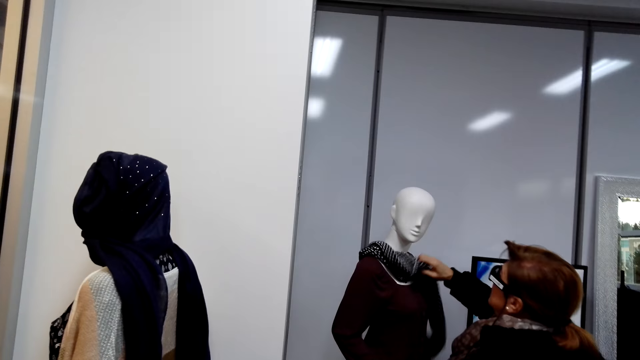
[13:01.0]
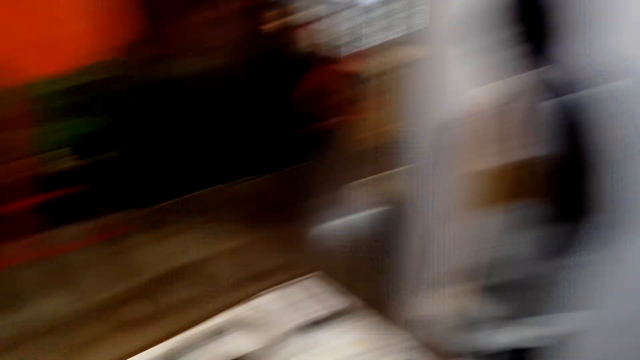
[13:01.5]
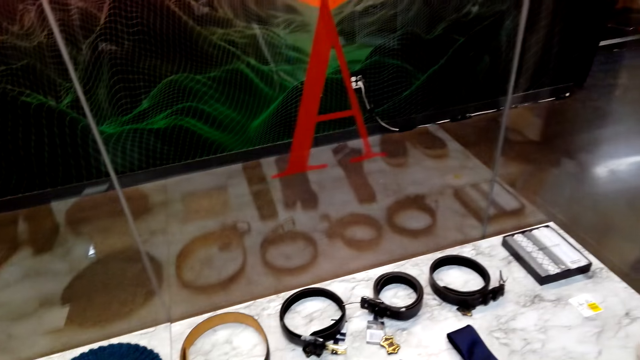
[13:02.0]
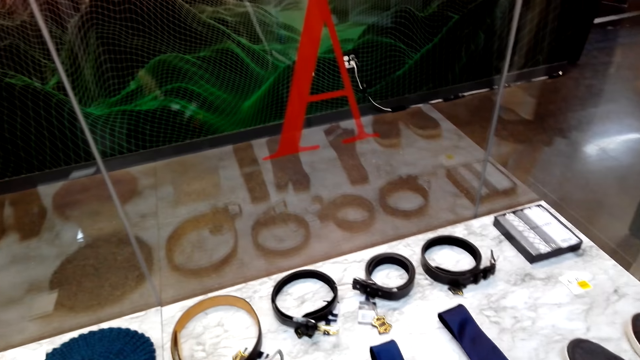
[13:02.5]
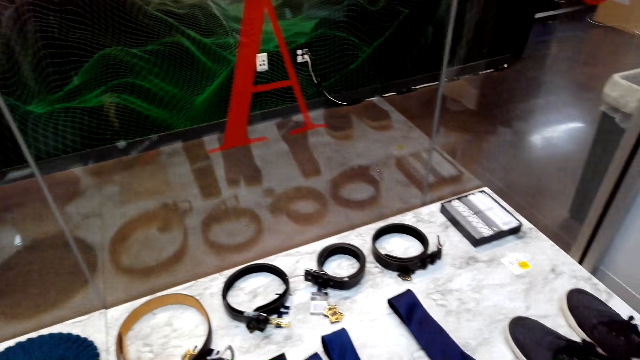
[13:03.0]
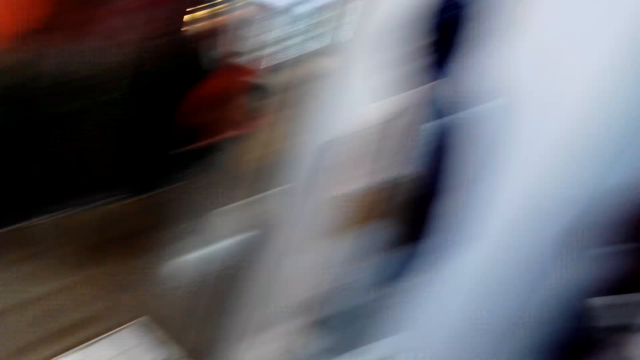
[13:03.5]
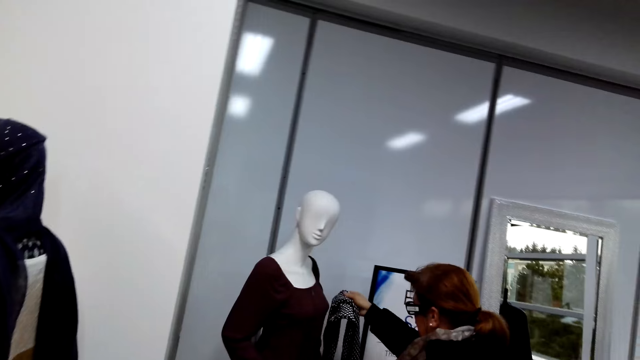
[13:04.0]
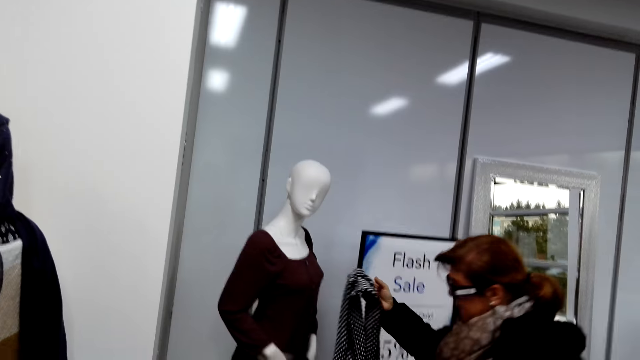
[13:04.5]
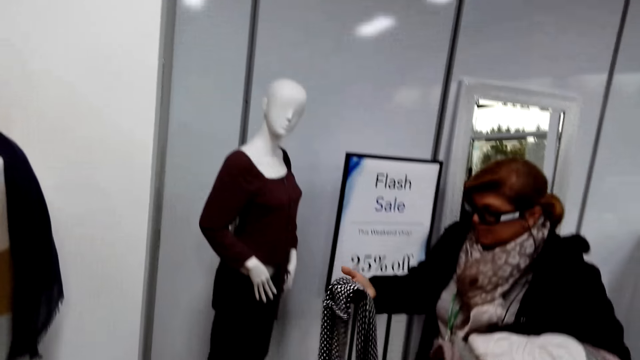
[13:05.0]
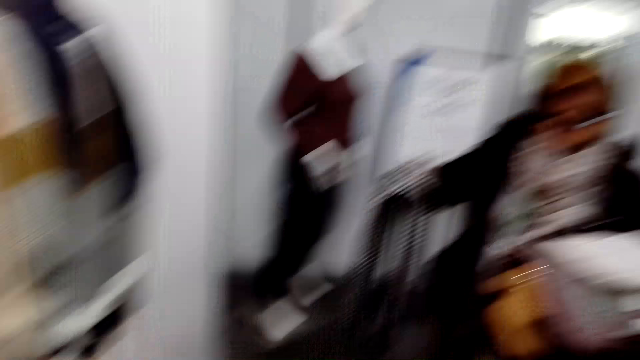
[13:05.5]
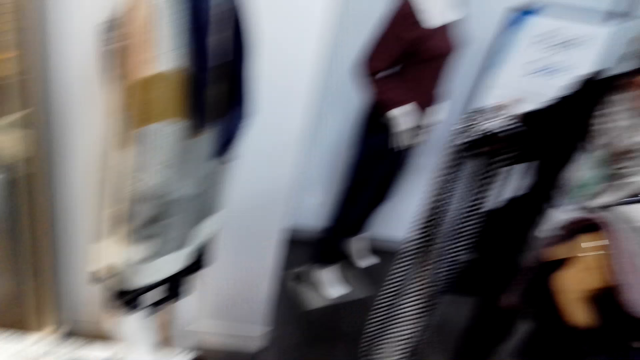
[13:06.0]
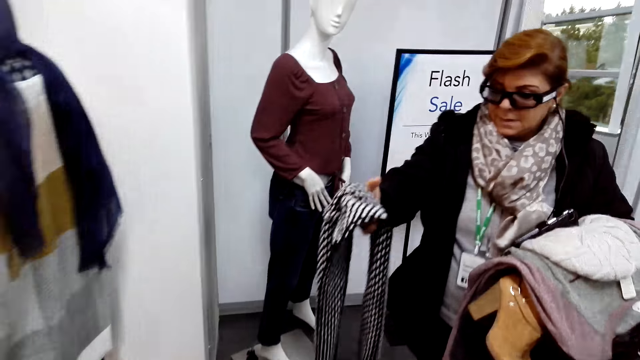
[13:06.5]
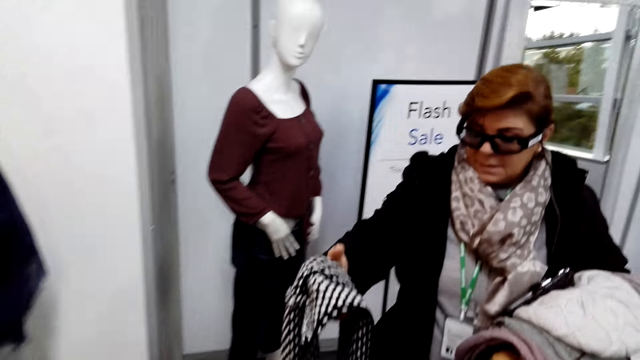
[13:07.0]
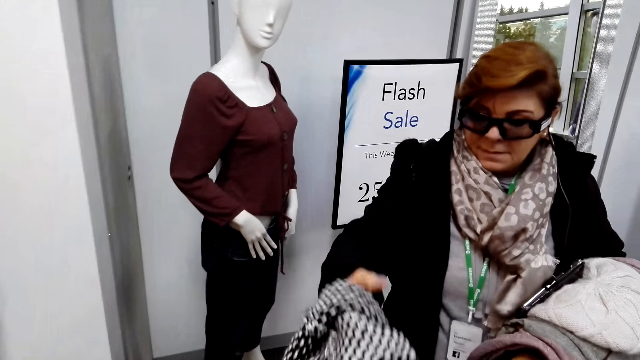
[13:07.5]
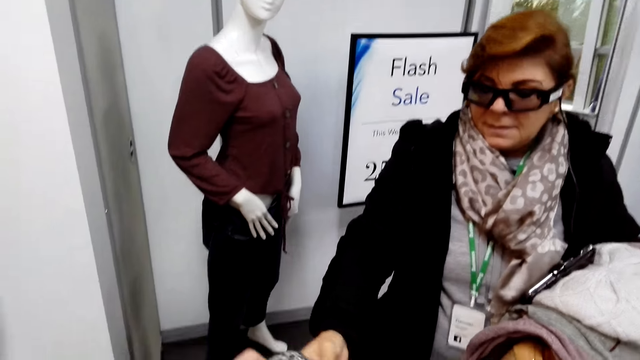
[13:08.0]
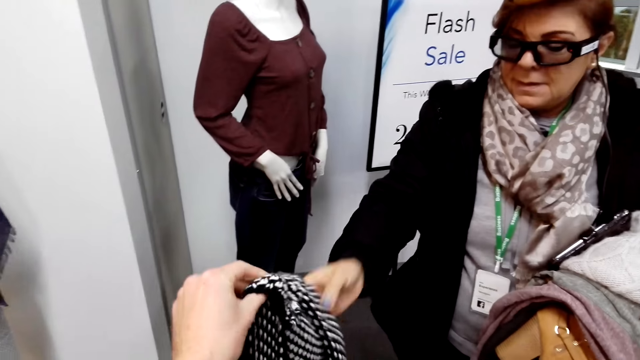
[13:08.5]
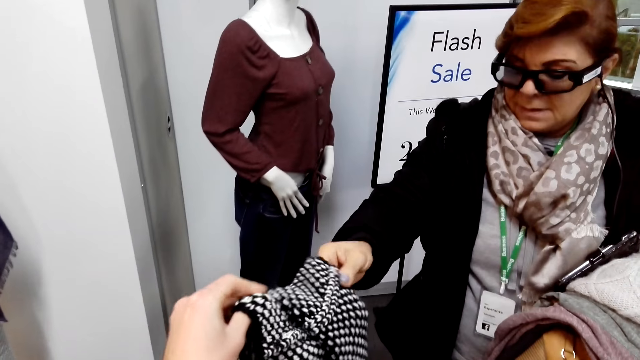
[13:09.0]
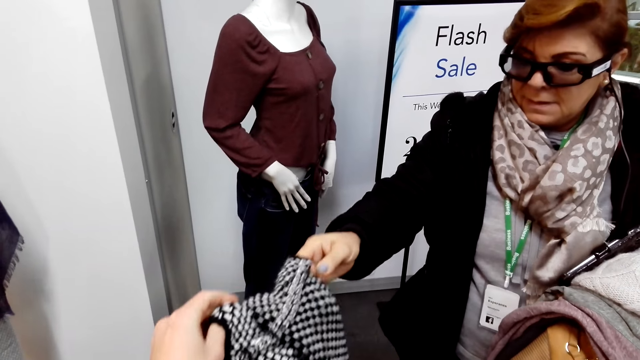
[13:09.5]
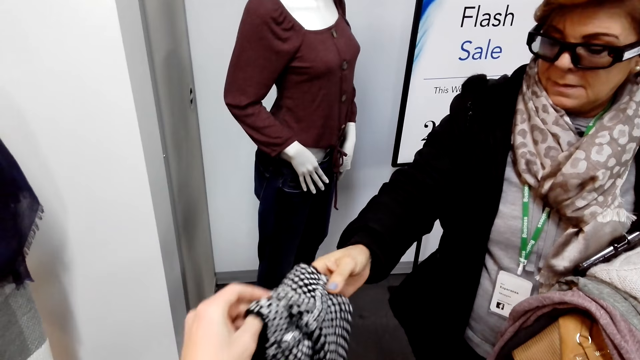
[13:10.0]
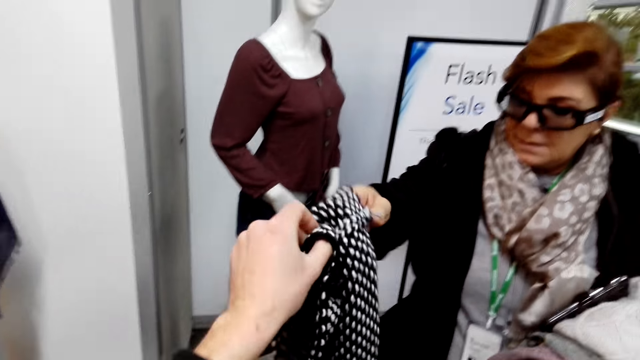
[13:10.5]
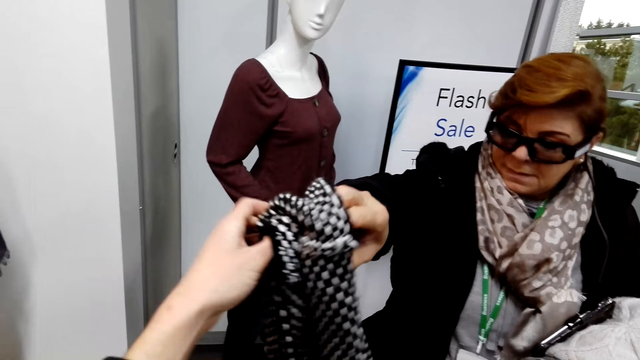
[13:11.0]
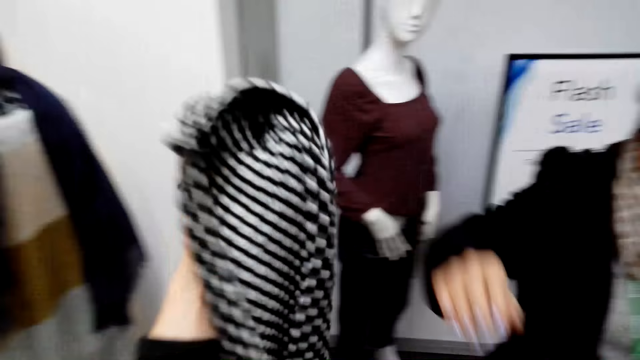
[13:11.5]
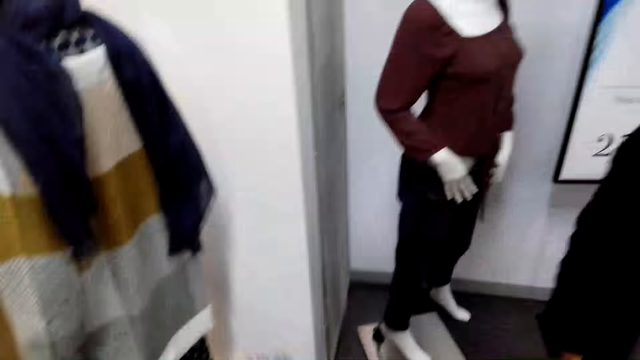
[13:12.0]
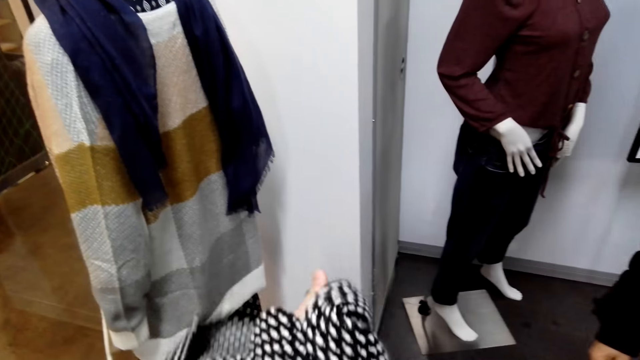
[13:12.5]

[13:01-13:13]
The camera wearer takes a scarf from a person. They touch the scarf.

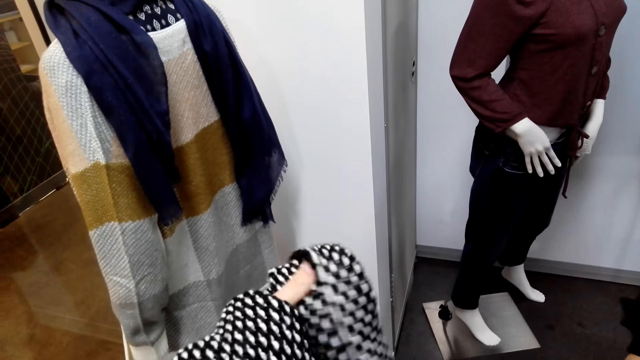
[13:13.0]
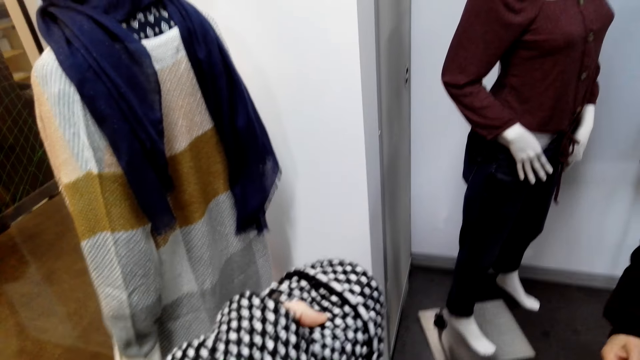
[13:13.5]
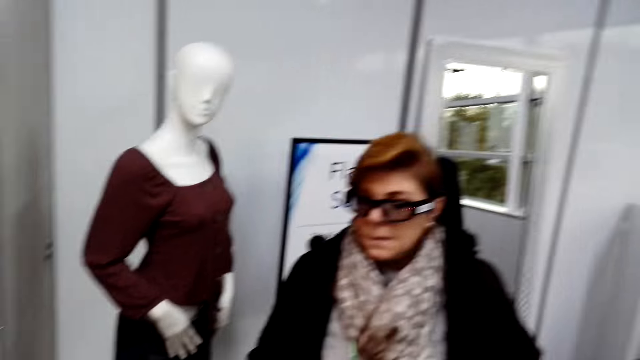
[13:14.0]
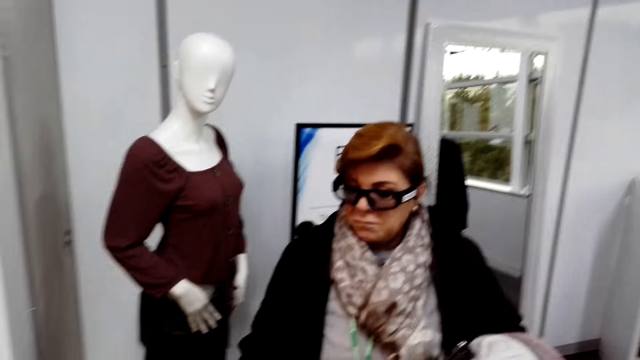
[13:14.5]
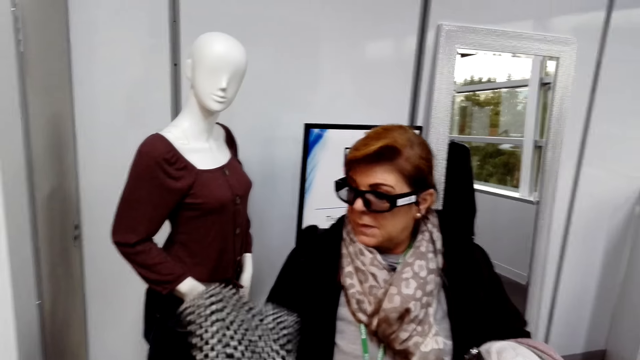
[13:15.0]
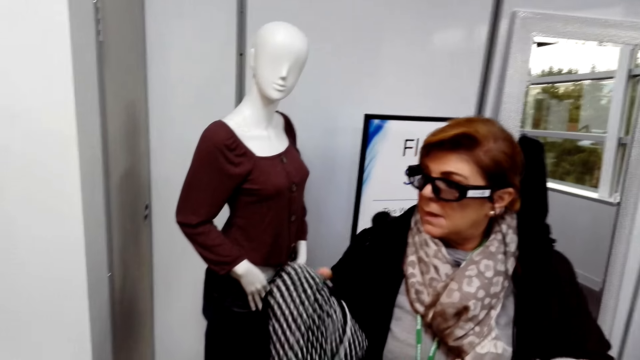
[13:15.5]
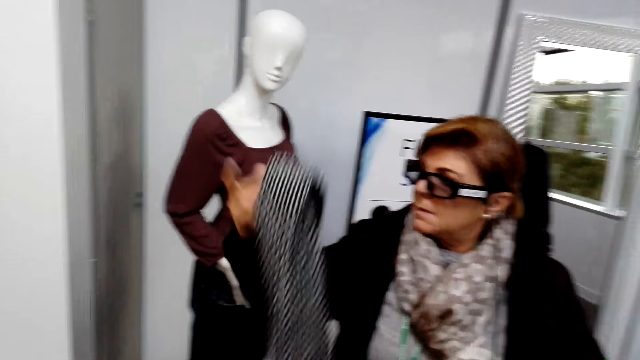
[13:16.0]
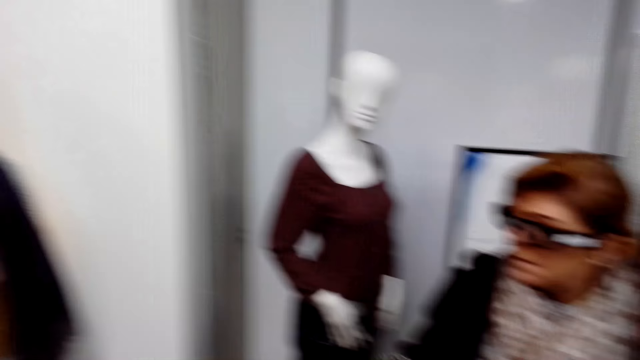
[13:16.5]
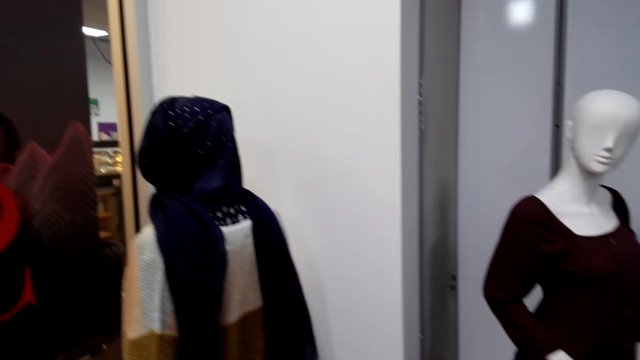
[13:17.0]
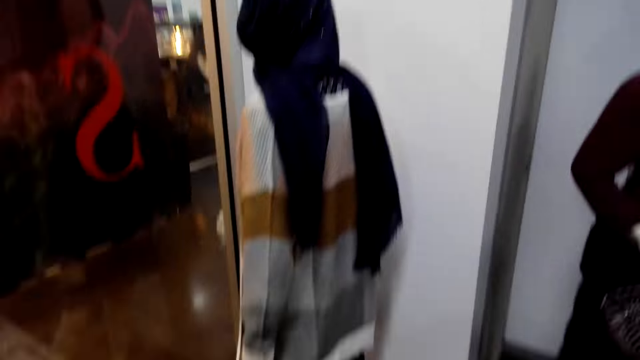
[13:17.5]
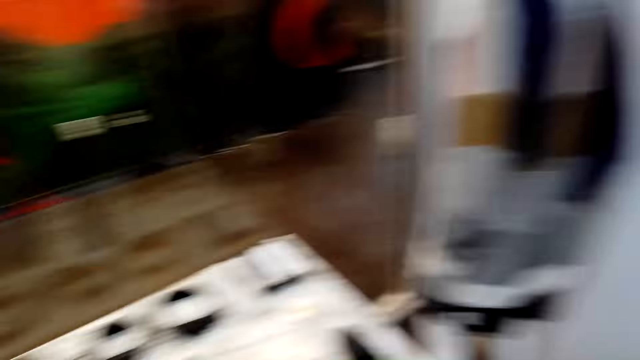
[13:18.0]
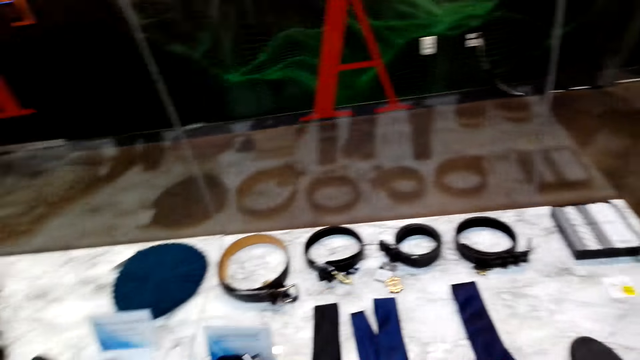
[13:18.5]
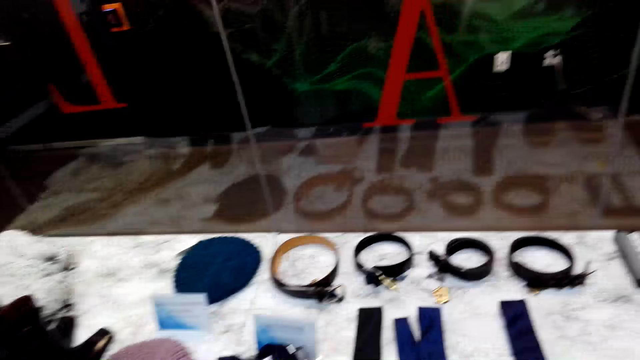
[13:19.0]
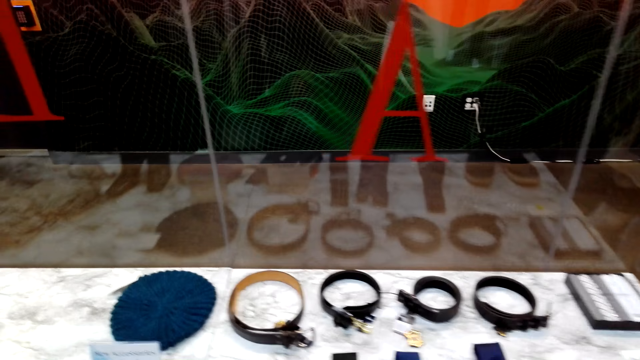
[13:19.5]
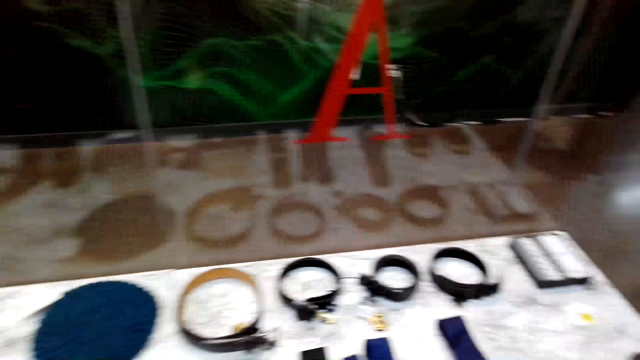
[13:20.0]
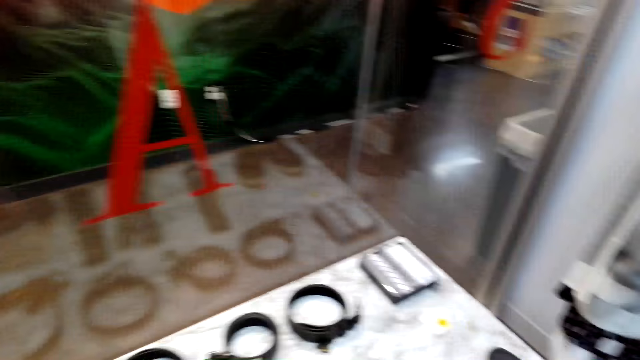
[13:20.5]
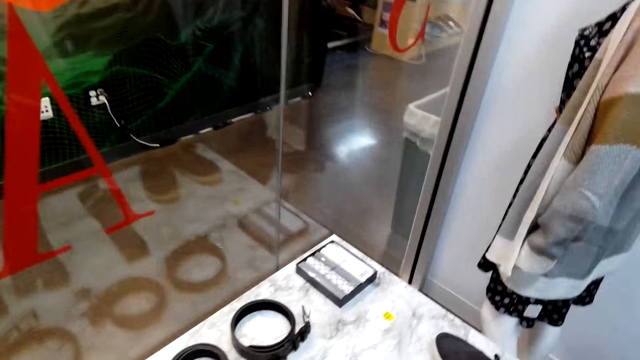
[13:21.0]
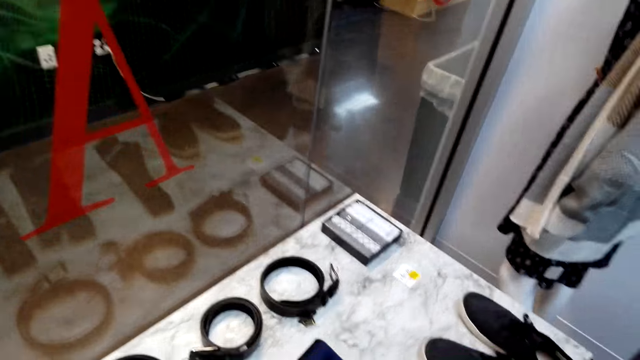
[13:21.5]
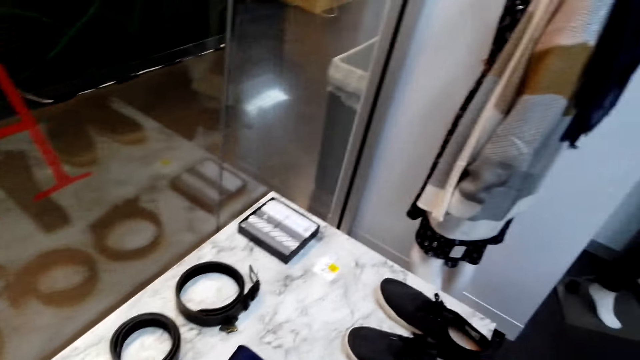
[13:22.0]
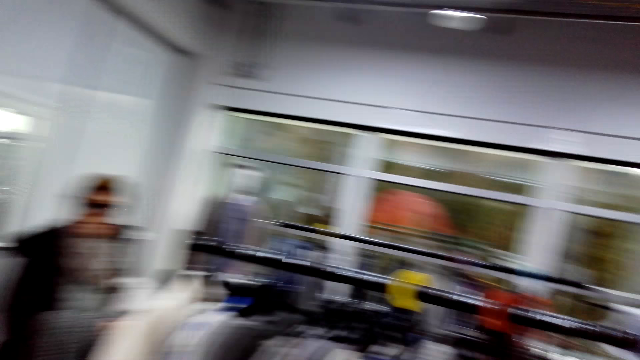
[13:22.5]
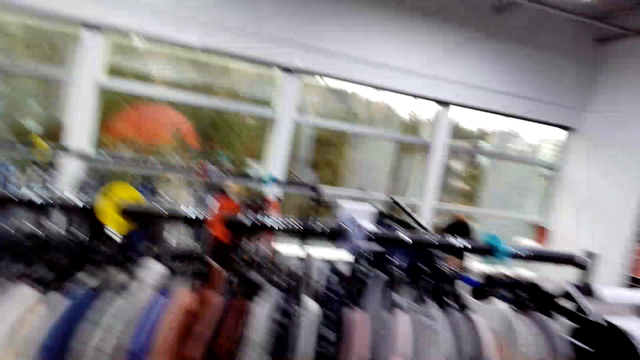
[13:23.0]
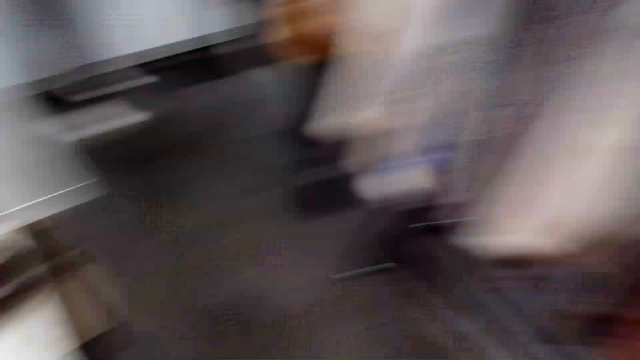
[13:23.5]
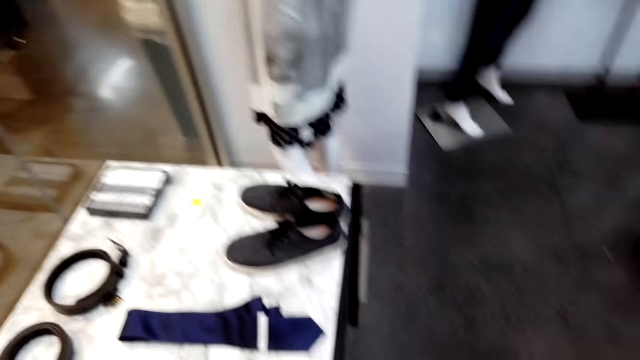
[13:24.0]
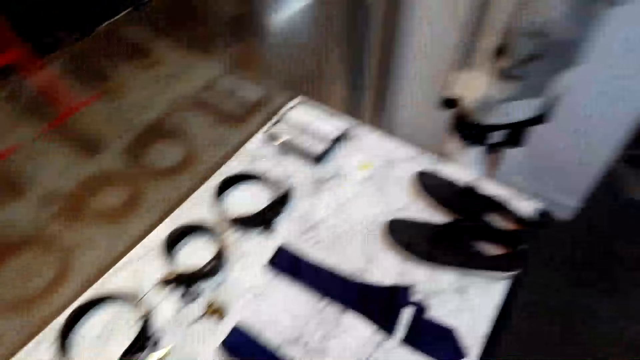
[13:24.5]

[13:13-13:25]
A woman nods the head. The camera wearer looks around.
